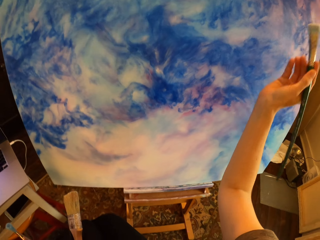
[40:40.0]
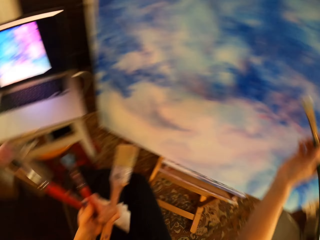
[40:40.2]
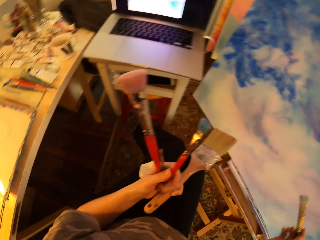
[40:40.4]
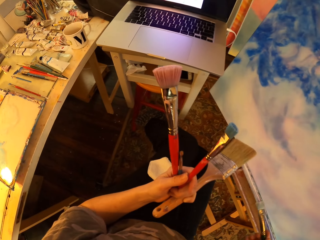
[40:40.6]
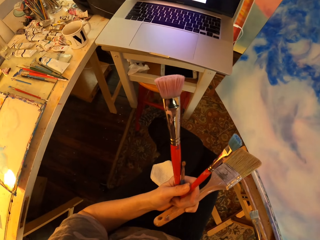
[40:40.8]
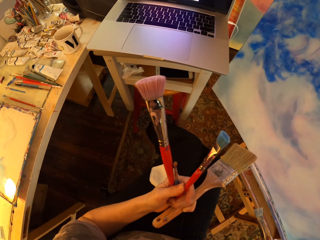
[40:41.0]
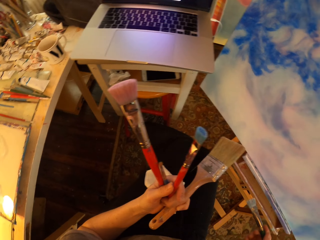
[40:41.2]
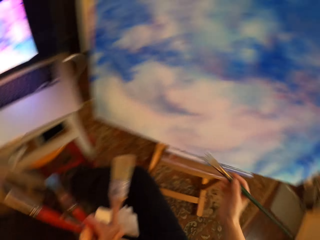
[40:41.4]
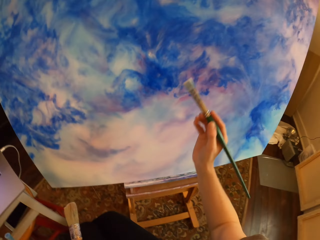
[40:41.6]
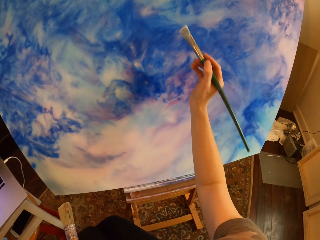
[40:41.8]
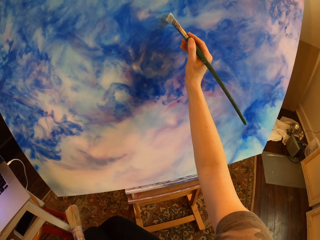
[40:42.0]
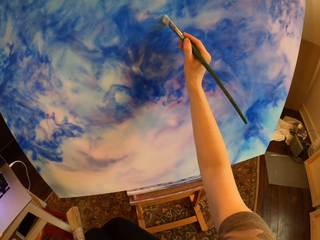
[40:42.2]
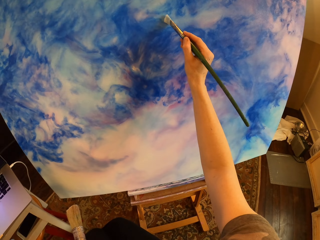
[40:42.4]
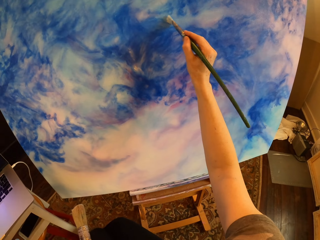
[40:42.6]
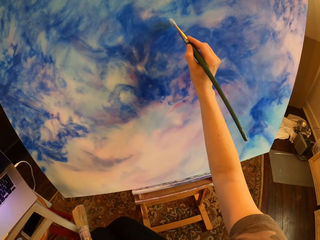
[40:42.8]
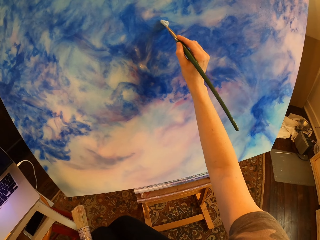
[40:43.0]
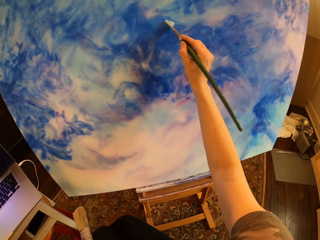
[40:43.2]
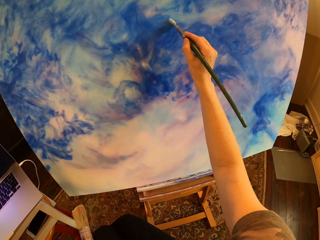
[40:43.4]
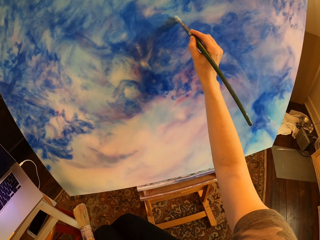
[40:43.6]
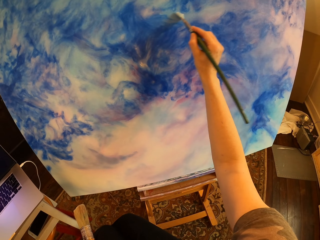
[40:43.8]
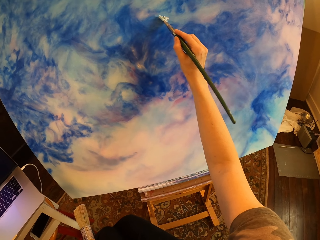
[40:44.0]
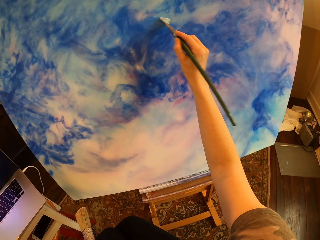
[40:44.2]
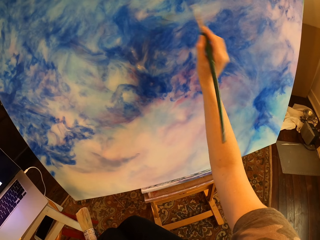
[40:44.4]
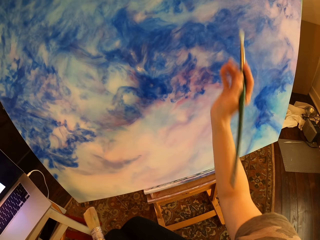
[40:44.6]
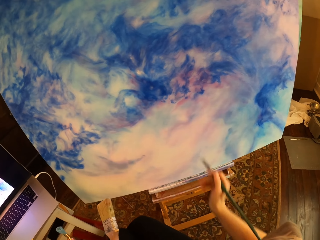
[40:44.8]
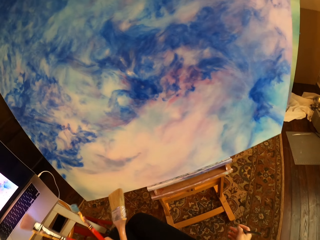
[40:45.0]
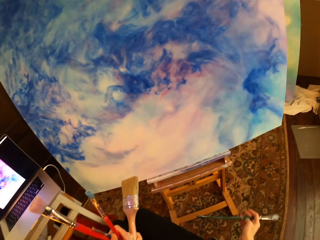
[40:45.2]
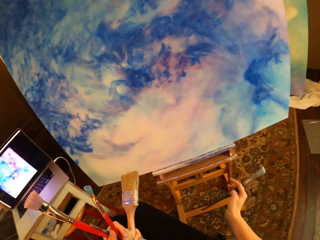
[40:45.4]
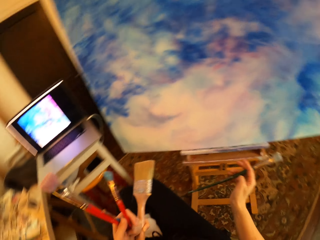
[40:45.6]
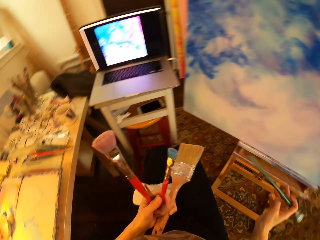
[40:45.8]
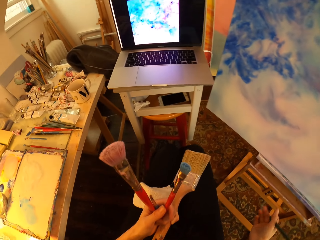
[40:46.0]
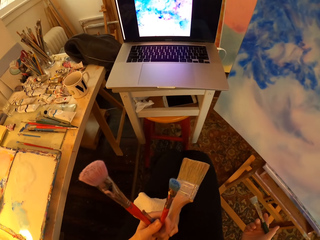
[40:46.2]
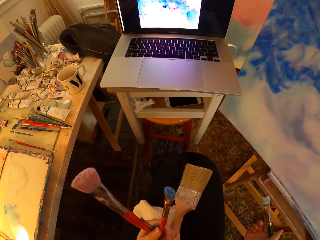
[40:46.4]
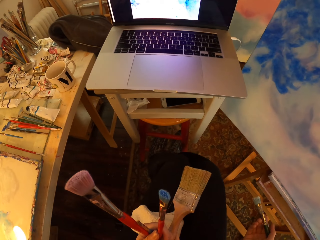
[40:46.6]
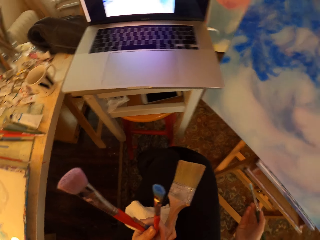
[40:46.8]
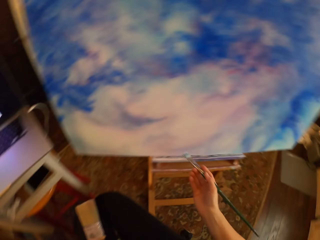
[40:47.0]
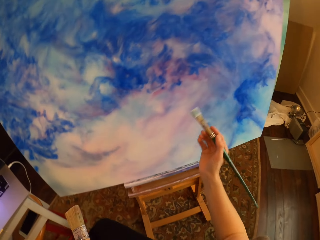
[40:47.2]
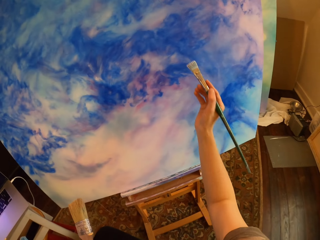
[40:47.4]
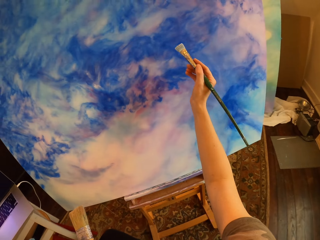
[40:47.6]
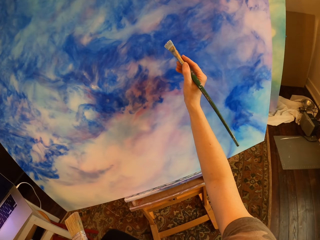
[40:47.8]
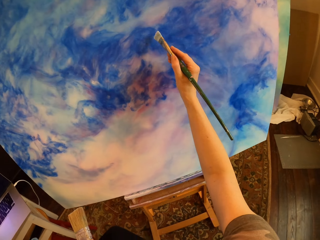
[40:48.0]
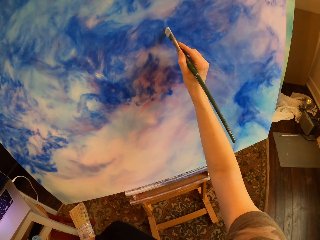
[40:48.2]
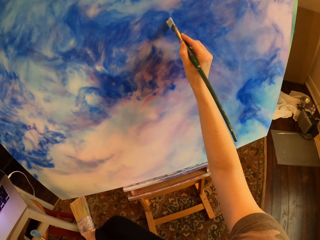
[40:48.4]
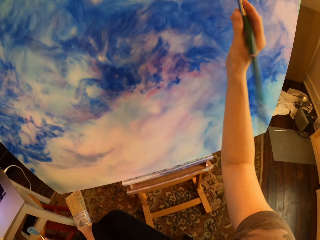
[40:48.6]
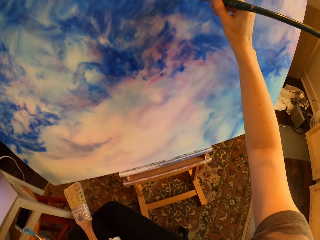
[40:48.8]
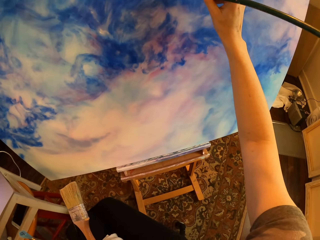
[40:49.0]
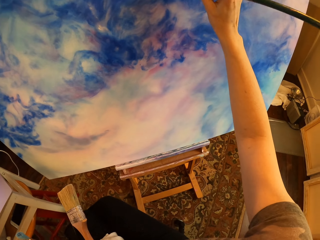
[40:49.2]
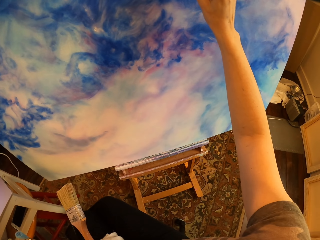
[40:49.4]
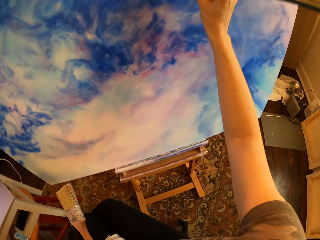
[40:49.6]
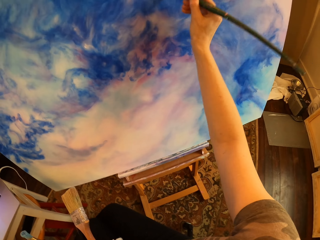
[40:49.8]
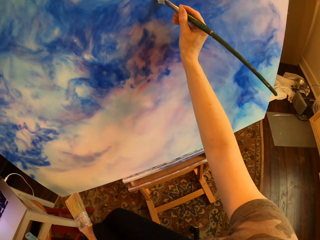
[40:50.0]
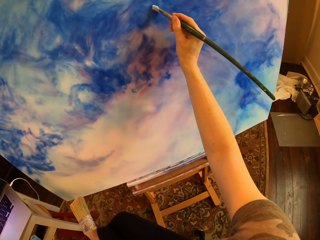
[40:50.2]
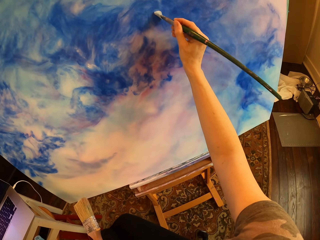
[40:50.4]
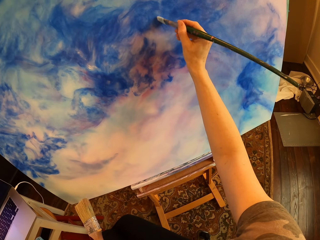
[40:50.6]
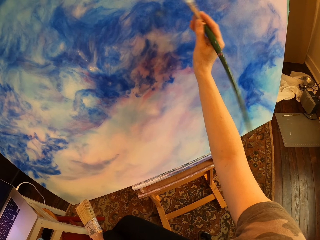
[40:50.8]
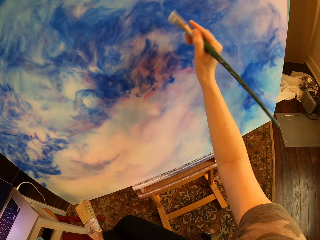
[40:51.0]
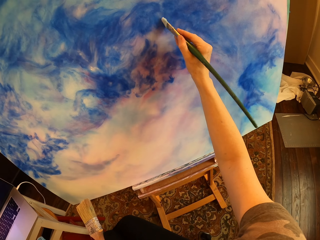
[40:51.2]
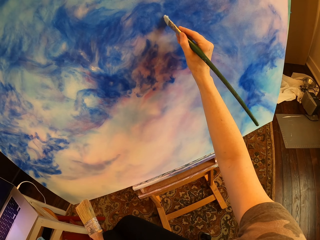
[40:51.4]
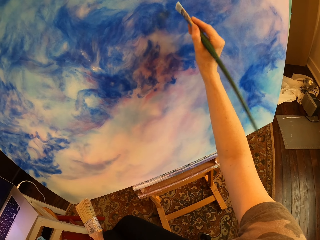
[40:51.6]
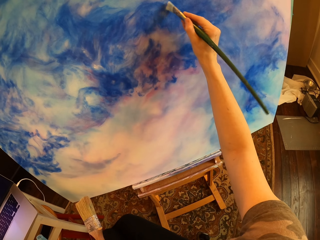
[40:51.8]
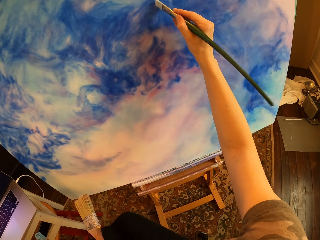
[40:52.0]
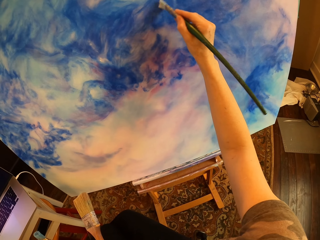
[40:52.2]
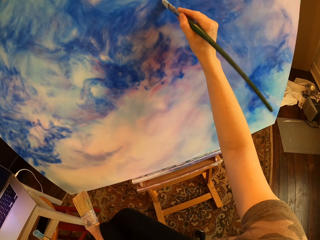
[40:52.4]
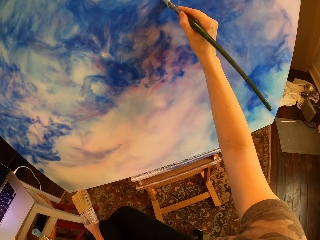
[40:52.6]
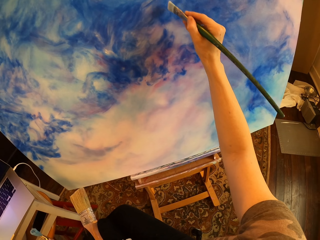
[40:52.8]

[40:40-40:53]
The camera wearer paints the canvas or board with an art brush and holds a brush. They hold brushes and stare at the laptop. They paint the canvas with the art brush and hold the brush. They paint on the palette. They stare at the laptop and hold the brushes. They hold the brushes again and stare at the laptop again. They turn to the side. They hold the brushes and paint on the canvas with the art brush. They turn to the side. They paint the board.

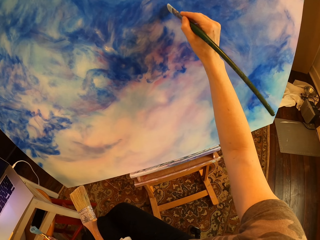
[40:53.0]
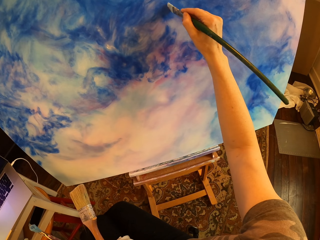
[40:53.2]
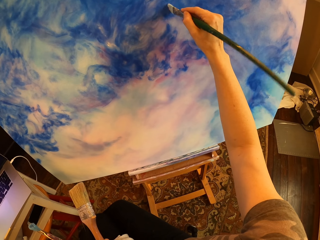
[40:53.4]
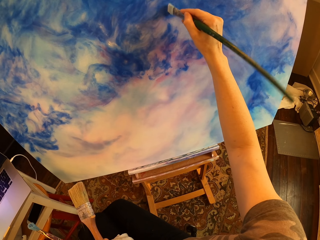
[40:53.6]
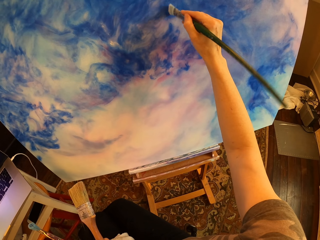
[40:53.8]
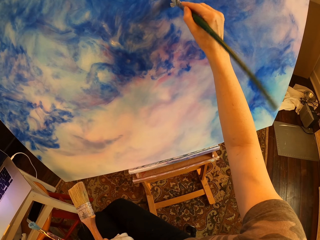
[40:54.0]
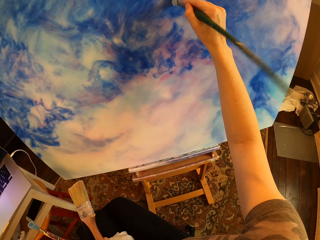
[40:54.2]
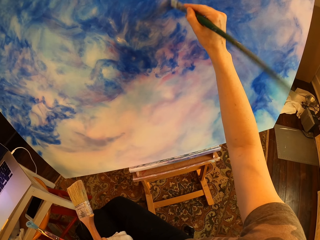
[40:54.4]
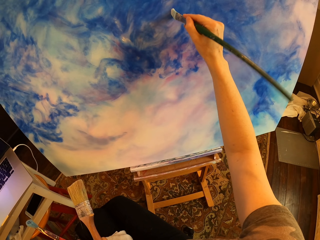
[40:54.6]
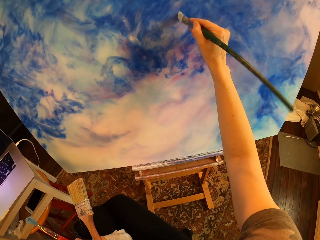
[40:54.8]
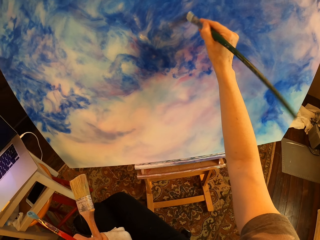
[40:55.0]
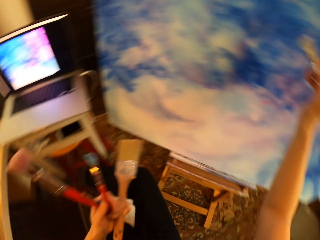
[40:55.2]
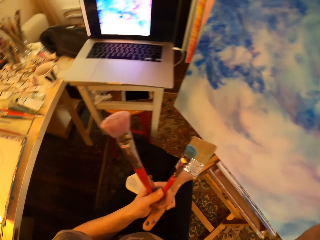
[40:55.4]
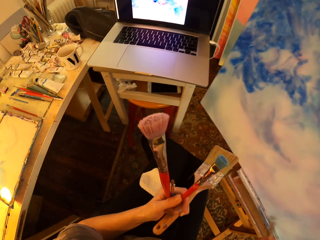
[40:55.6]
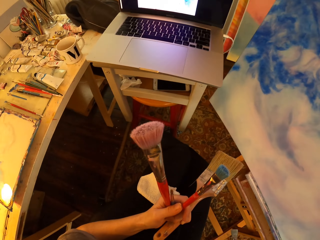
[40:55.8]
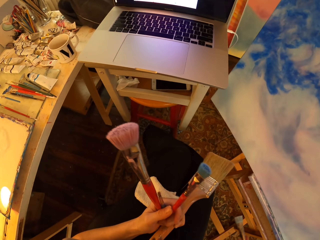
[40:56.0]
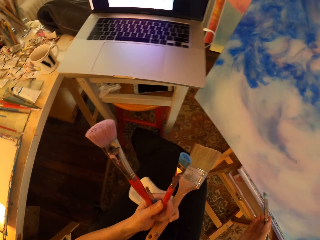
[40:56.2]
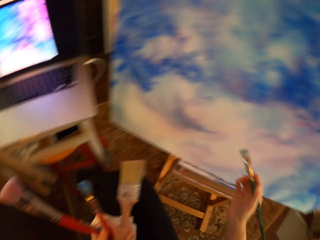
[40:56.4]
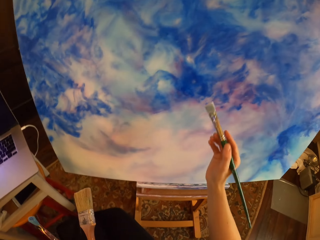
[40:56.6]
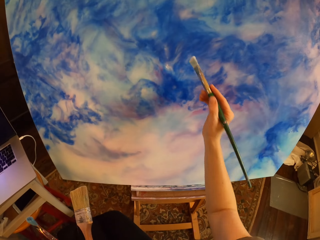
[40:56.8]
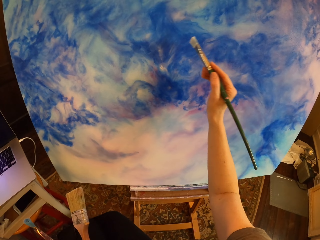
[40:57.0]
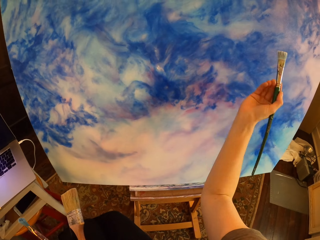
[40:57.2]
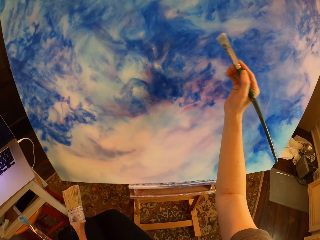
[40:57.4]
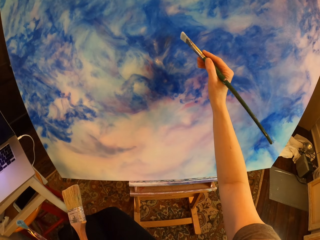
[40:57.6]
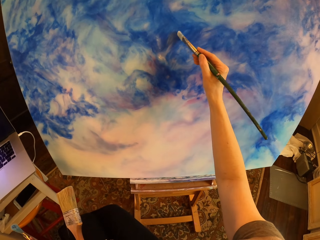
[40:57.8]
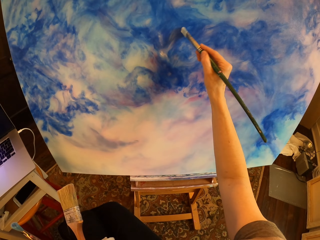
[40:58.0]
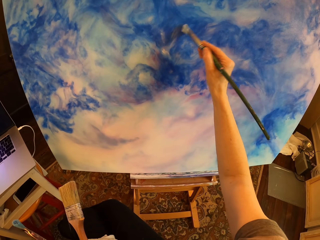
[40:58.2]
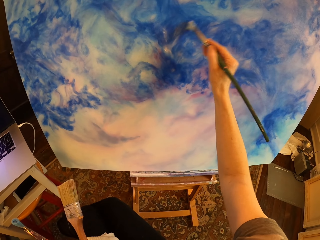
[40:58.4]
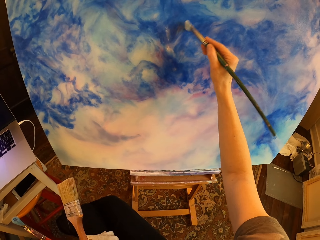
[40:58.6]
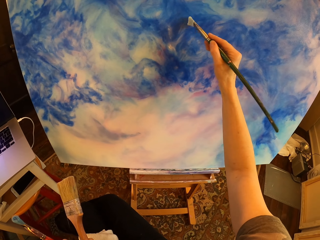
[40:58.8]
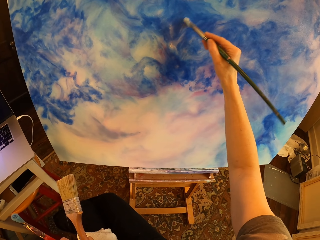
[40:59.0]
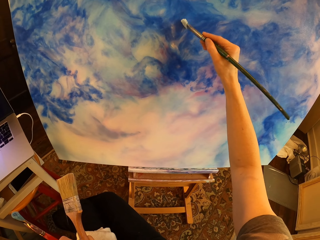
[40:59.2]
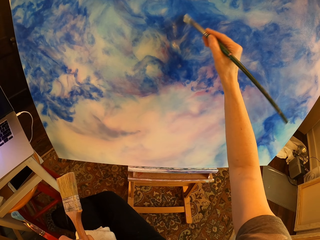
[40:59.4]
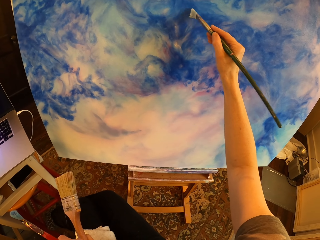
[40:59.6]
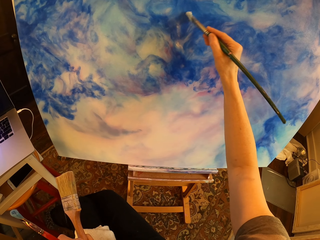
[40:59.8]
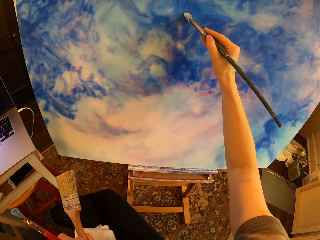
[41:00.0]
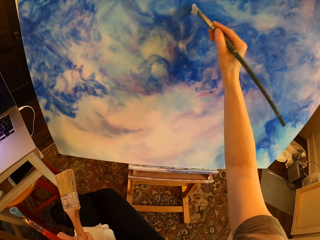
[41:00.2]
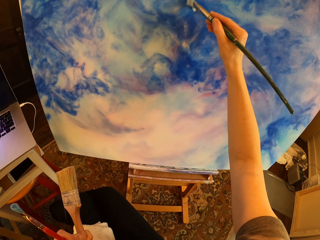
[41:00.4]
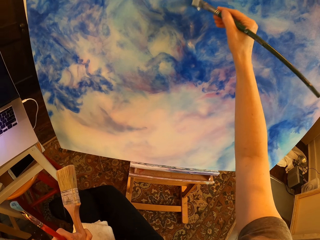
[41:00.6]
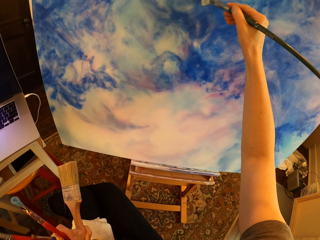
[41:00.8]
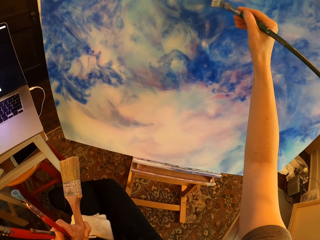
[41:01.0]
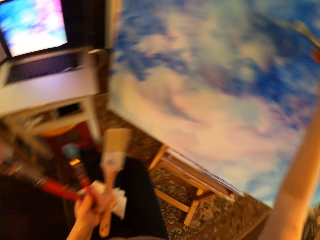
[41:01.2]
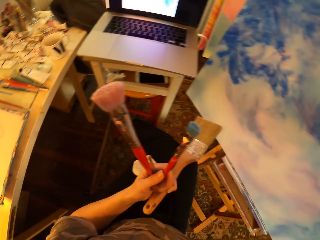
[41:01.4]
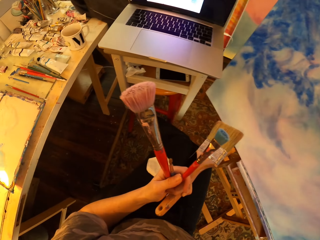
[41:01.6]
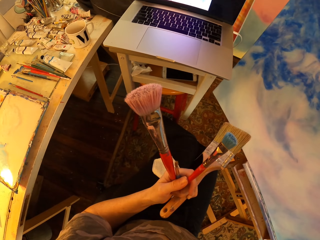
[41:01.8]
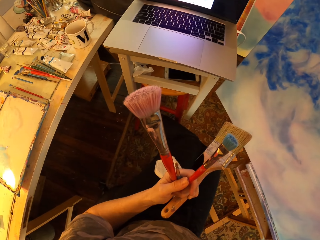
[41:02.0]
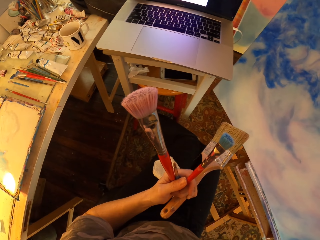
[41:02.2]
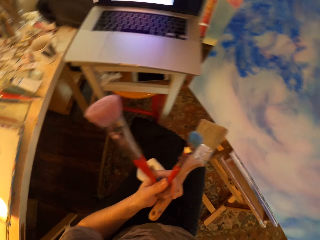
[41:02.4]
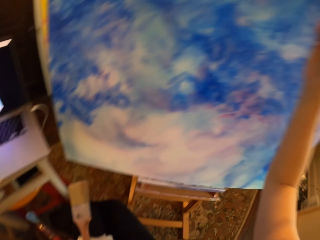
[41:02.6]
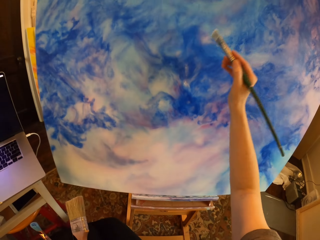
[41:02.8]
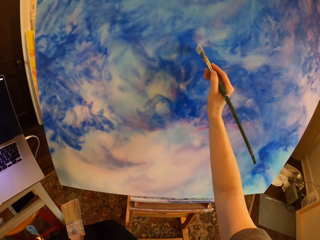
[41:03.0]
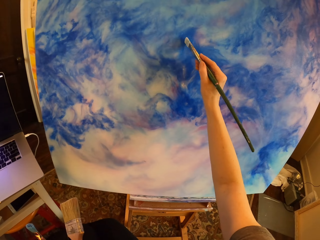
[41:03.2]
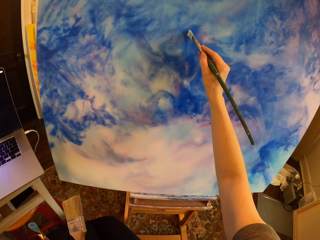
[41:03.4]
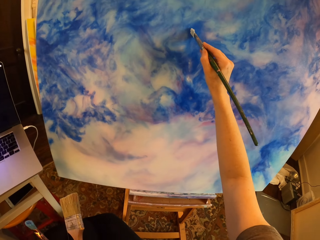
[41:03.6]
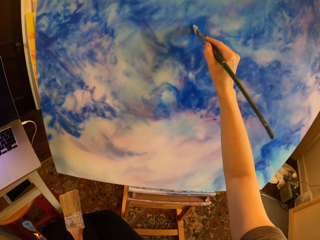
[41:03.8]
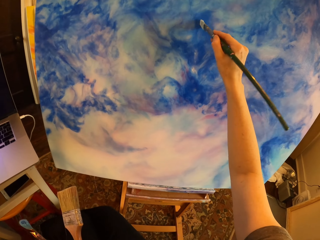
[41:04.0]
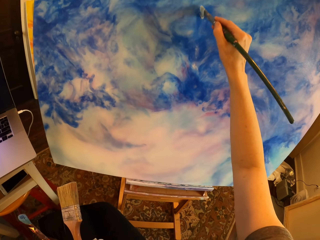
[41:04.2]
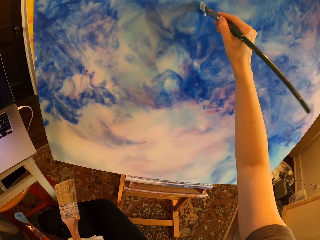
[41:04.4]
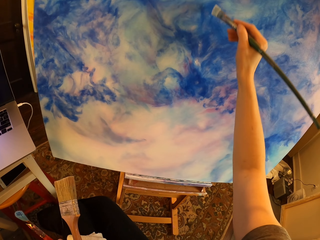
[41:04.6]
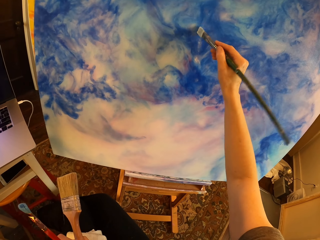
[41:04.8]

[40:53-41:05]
The camera wearer turns to the side and paints a board. They stare at the laptop. They turn to the side, hold paint brushes, and turn to the side. They paint on the canvas with an art brush and hold the brushes. They turn to the side, hold the paint brushes, and stare at the laptop. They turn to the side. They paint on the canvas with the art brush and hold the brushes.
